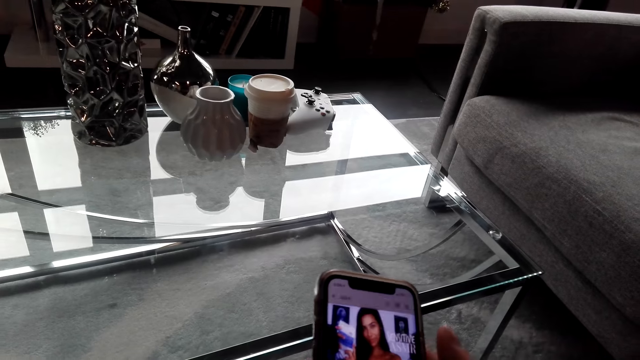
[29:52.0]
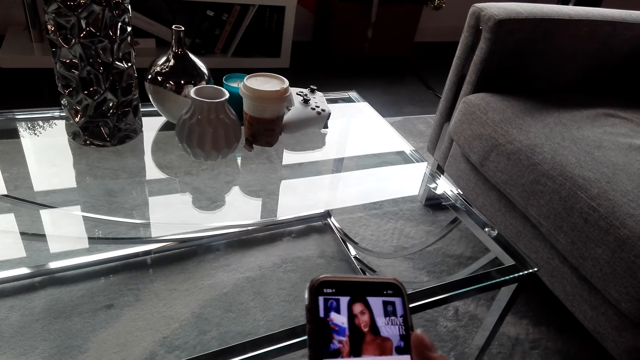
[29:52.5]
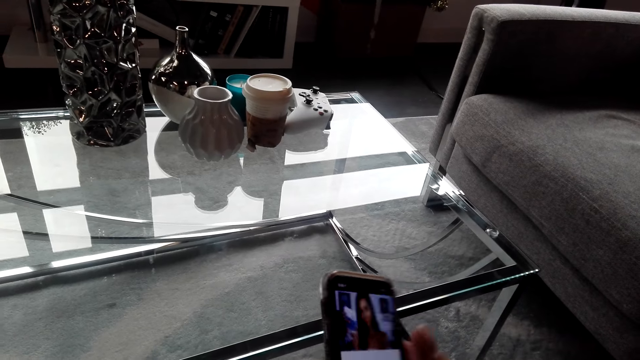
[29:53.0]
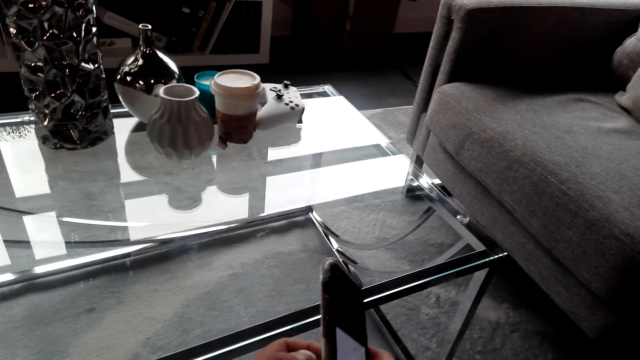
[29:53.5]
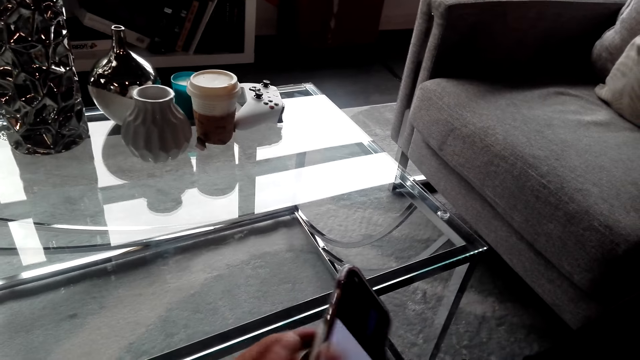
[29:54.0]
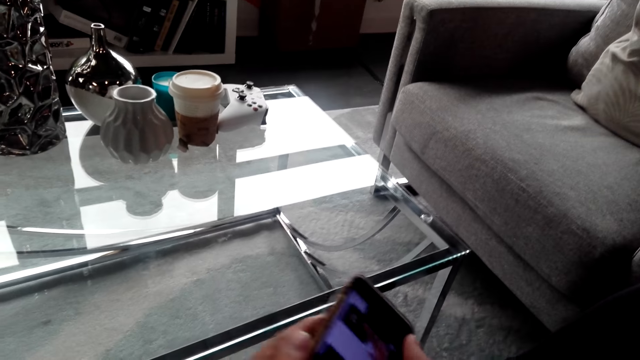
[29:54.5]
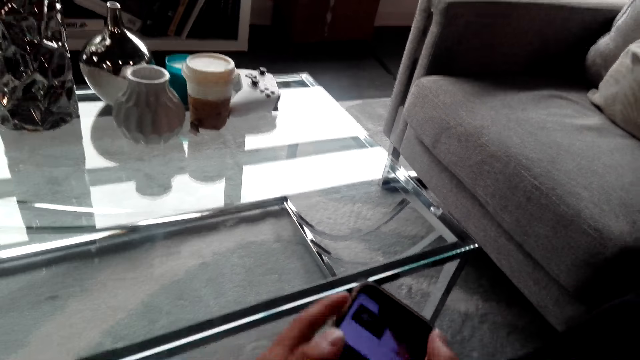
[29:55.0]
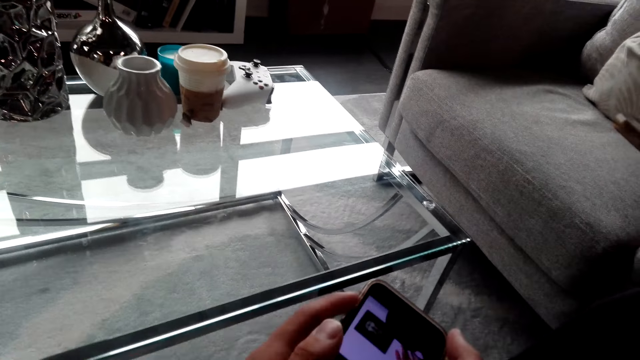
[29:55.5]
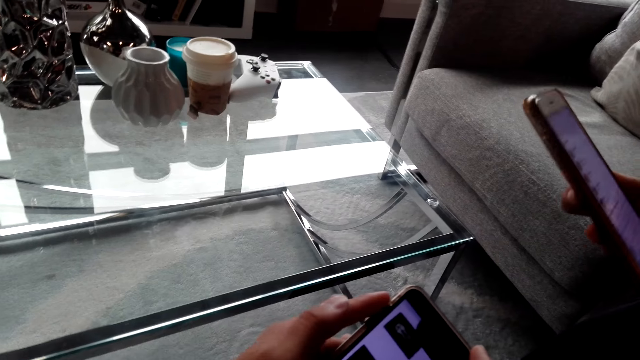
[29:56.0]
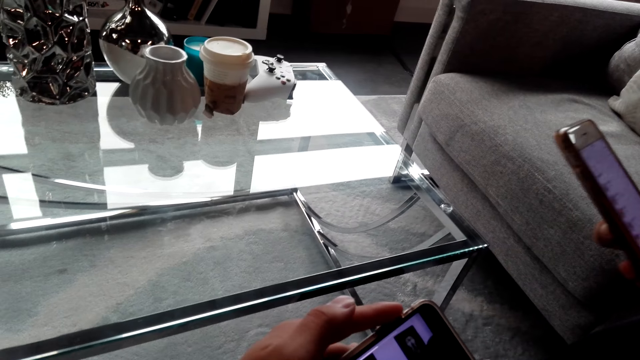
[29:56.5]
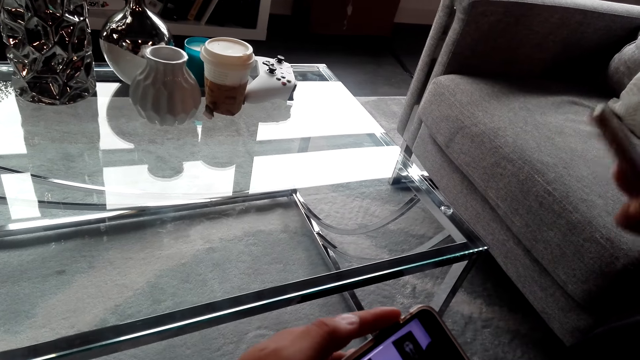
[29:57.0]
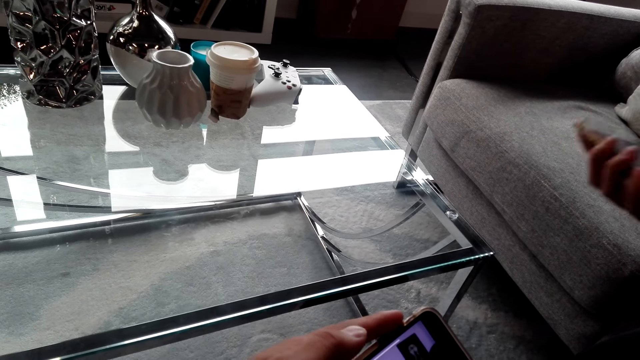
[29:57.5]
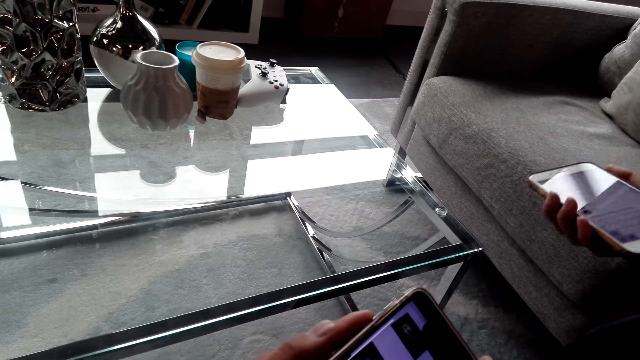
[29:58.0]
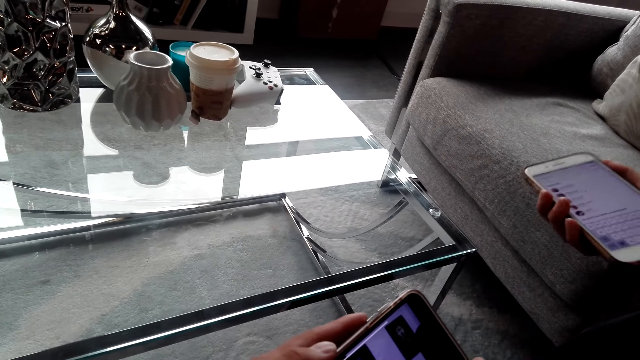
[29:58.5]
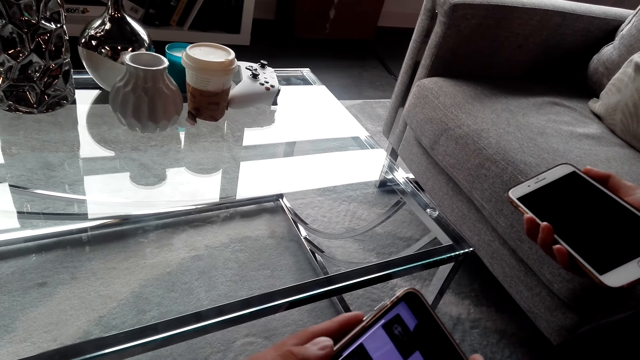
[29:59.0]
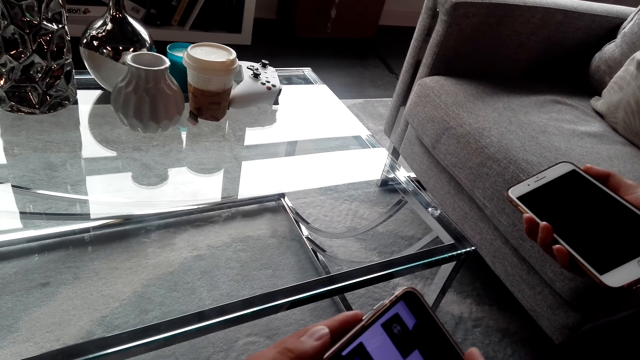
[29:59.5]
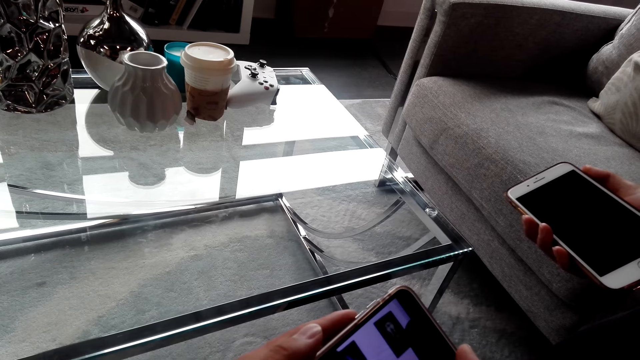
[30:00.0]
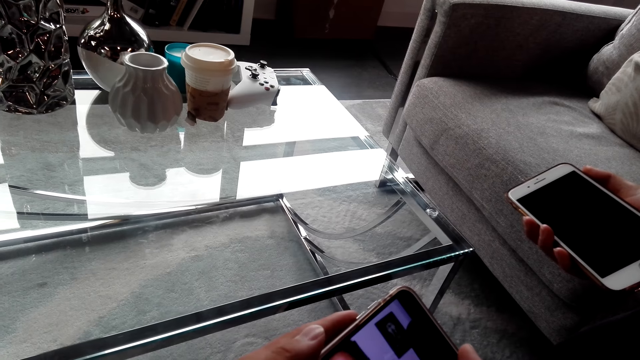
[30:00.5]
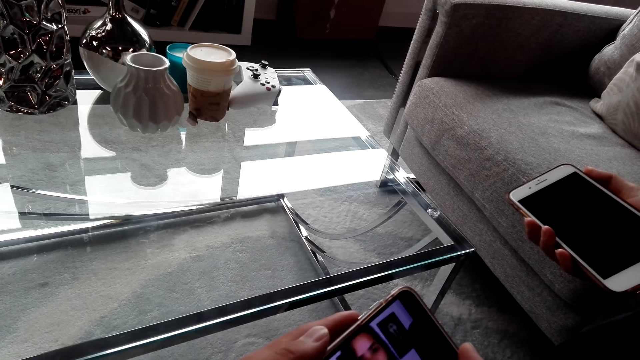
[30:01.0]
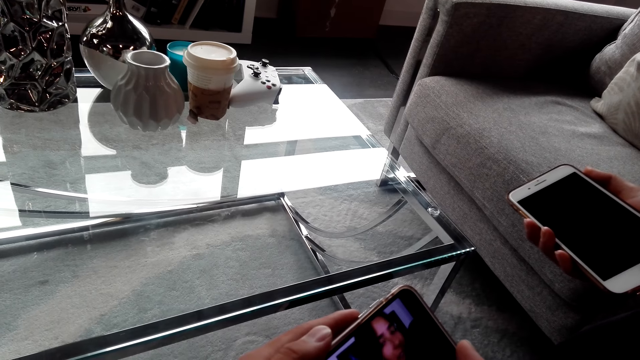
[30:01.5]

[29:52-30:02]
The camera wearer converses with a woman. The woman converses with the camera wearer.

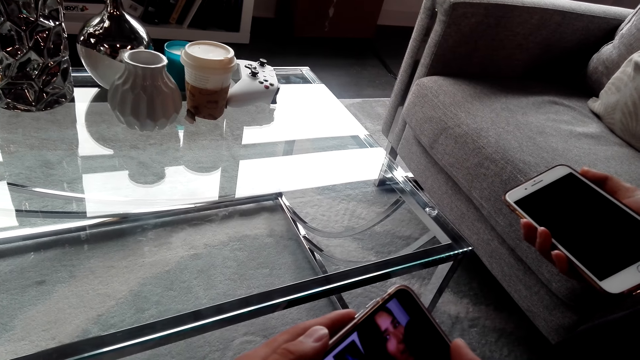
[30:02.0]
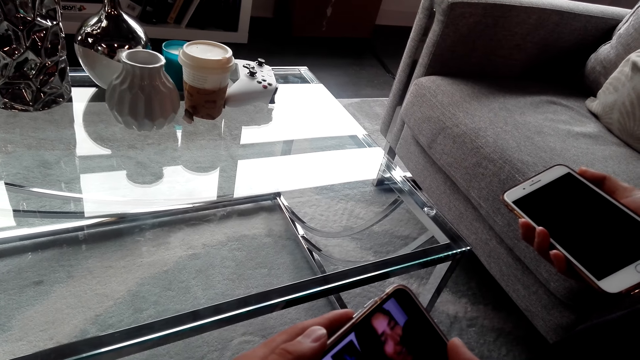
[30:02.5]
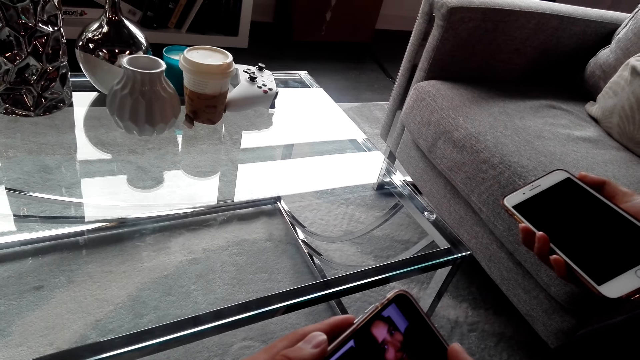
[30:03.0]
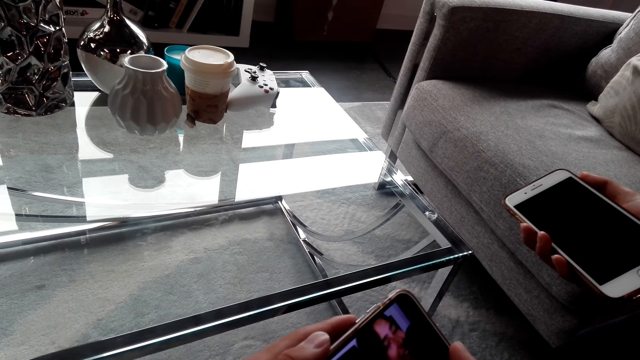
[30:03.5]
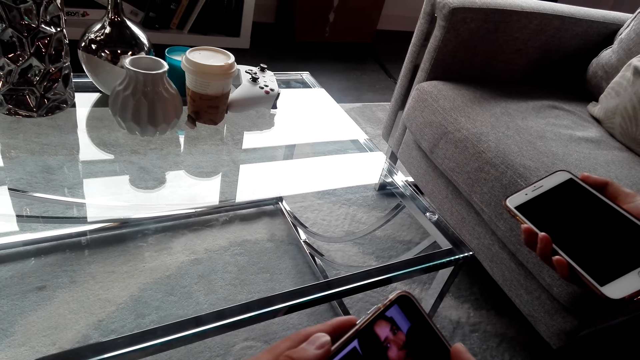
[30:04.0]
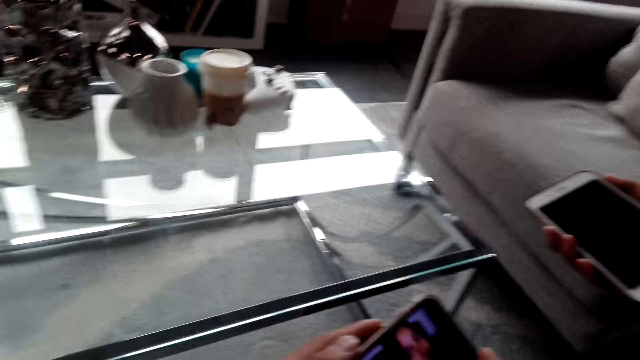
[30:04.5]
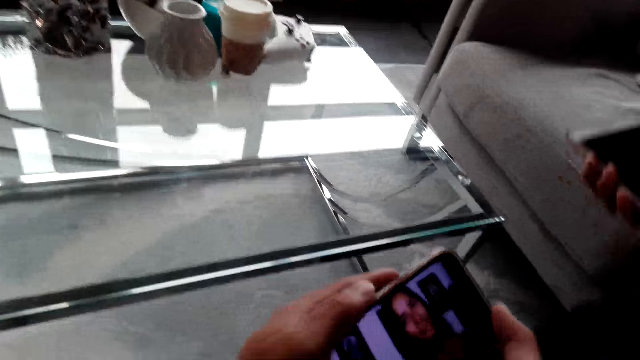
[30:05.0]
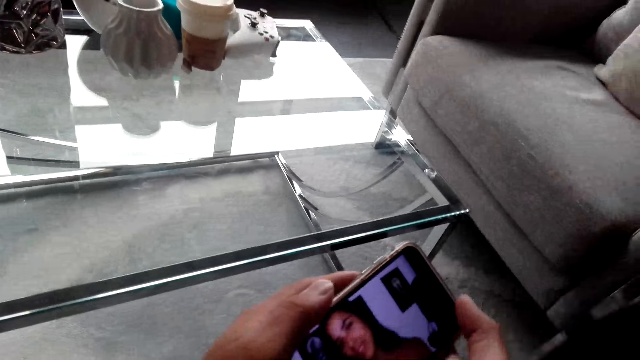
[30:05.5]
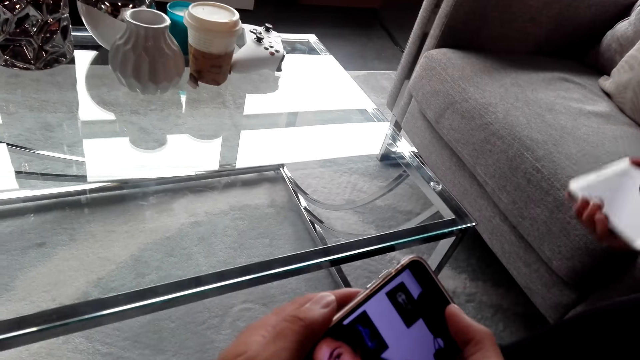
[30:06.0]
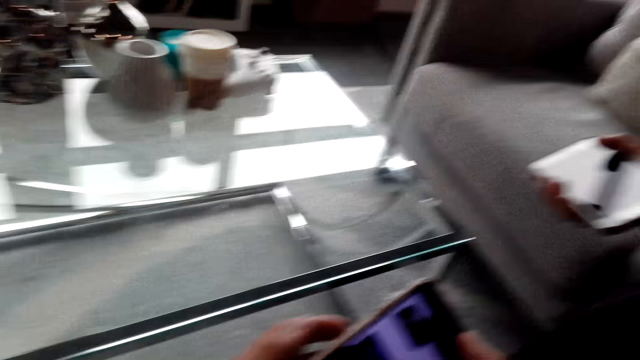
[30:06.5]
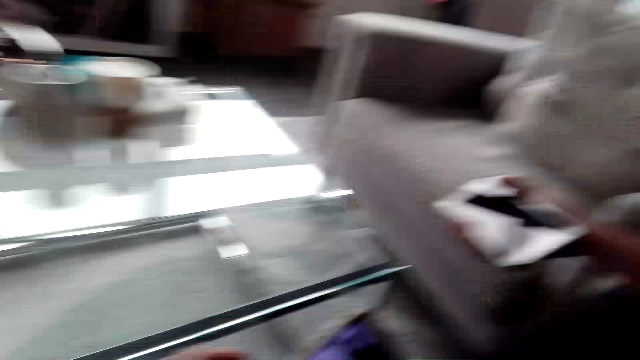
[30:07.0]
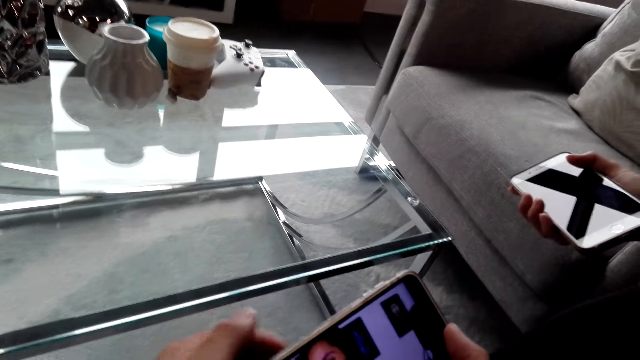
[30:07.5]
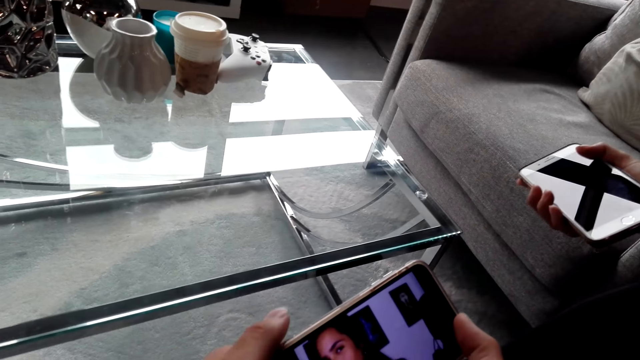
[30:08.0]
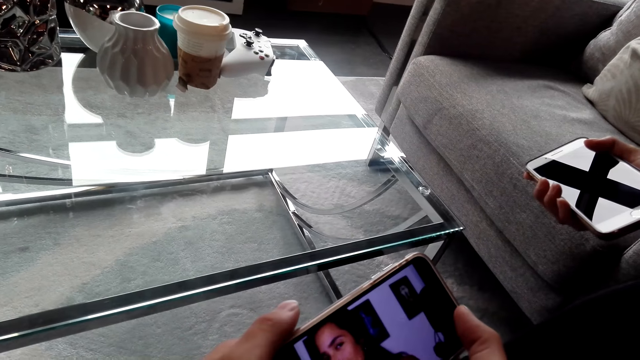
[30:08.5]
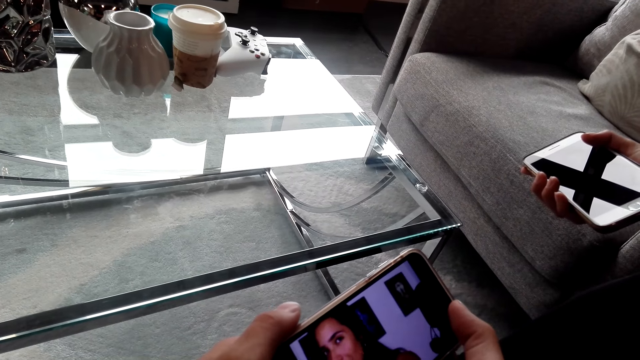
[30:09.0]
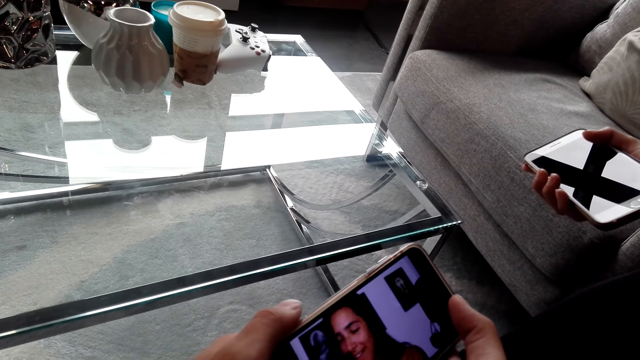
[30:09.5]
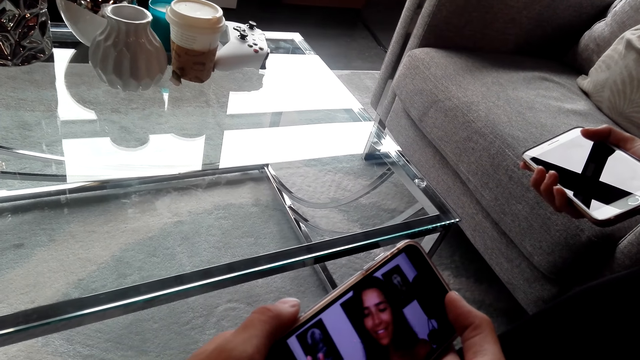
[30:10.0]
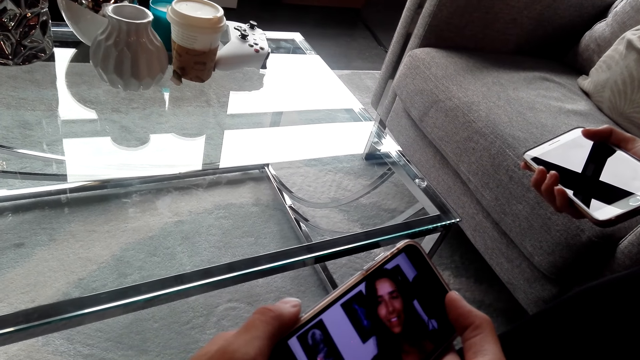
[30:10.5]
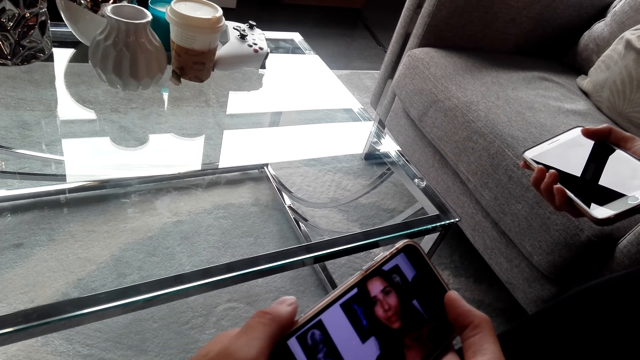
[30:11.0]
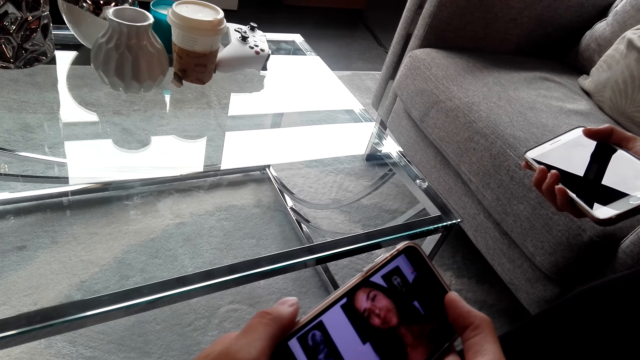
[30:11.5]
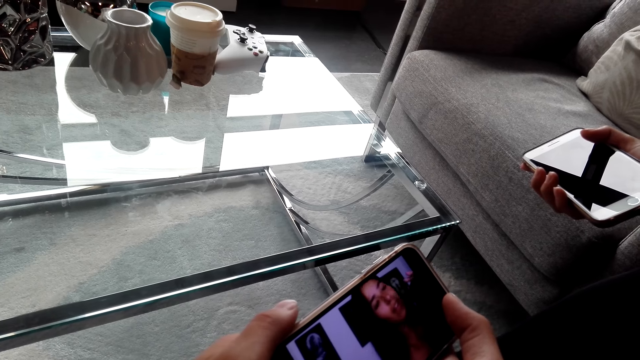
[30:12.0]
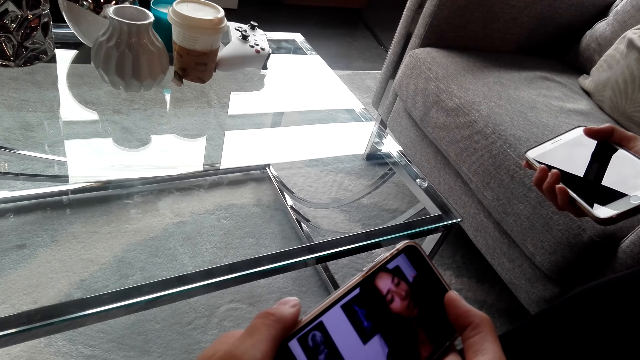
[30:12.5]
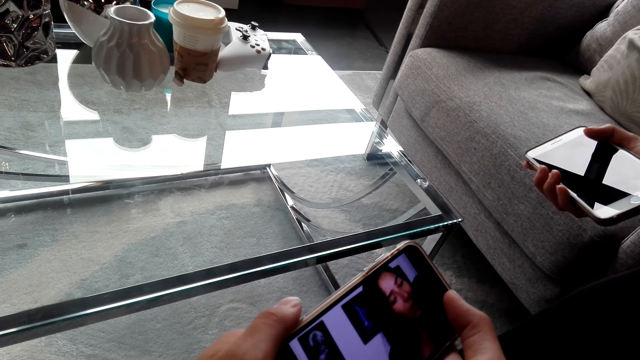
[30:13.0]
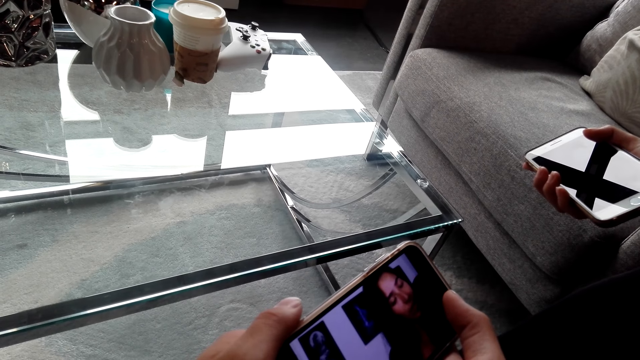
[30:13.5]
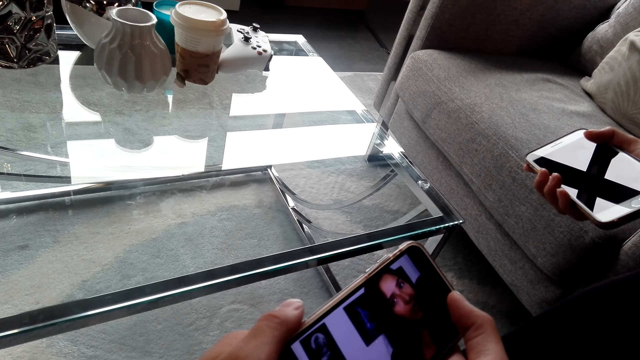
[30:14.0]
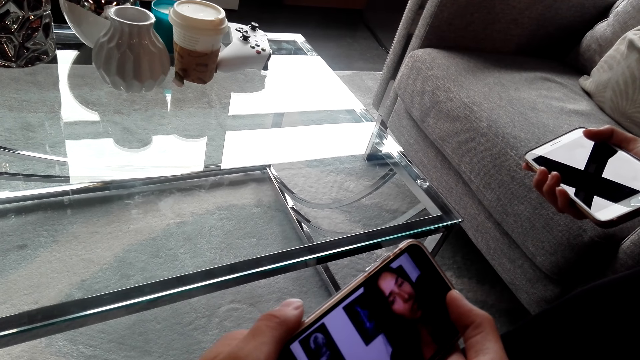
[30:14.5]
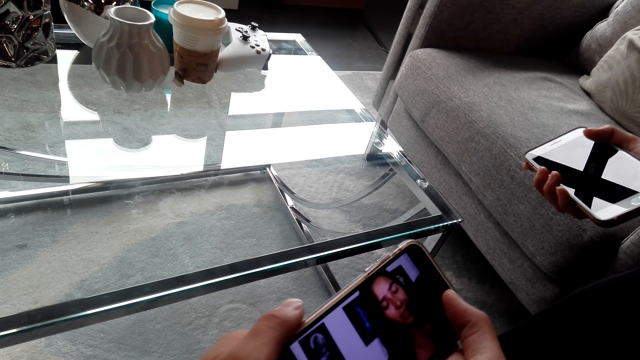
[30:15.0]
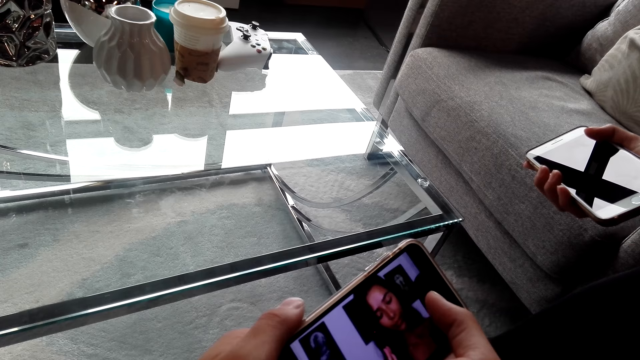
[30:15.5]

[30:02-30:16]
The camera wearer uses his phone. He converses with a woman. He watches the video on the phone.
